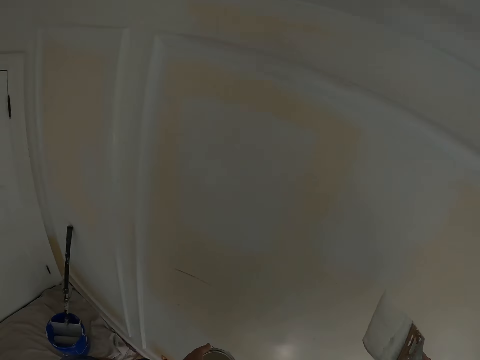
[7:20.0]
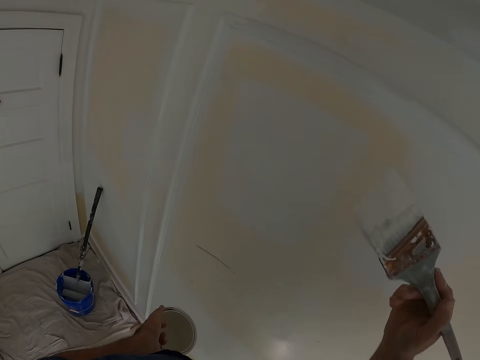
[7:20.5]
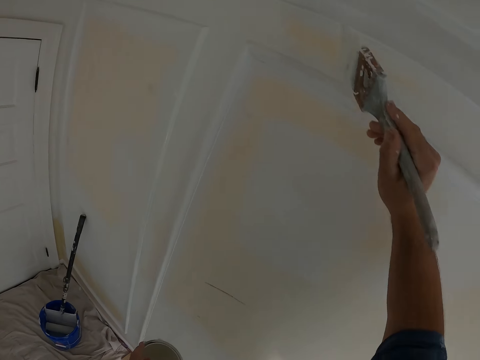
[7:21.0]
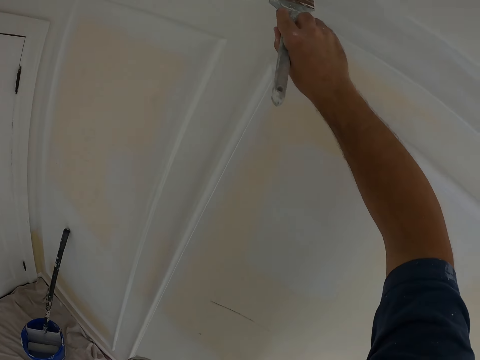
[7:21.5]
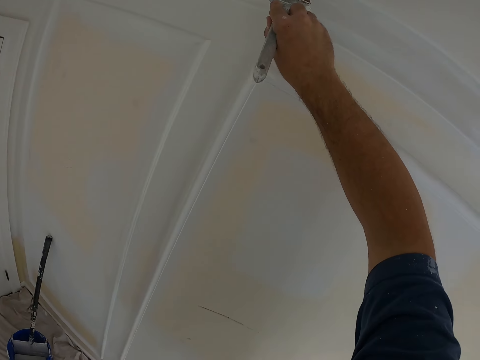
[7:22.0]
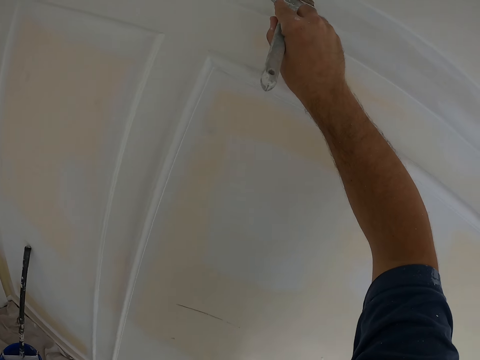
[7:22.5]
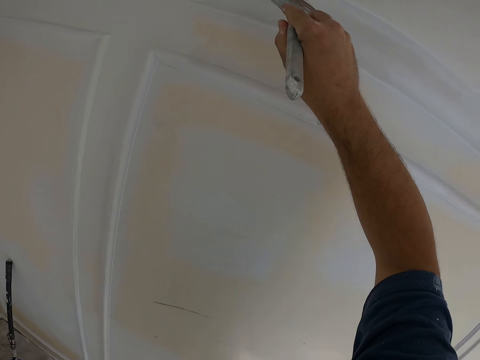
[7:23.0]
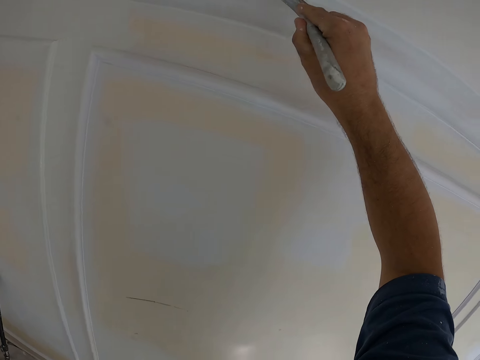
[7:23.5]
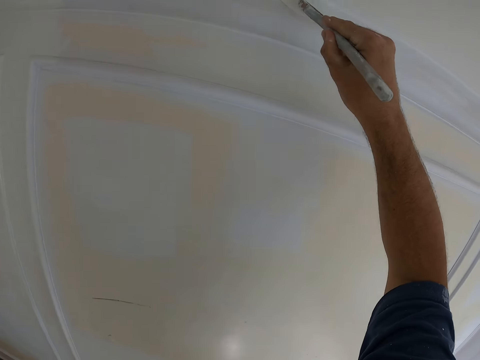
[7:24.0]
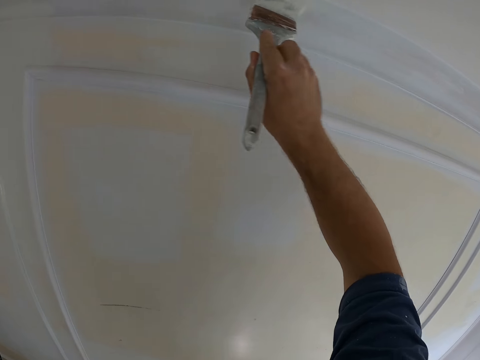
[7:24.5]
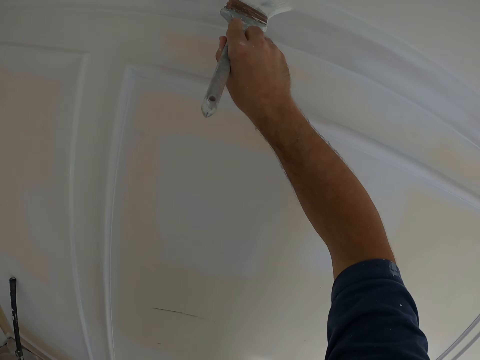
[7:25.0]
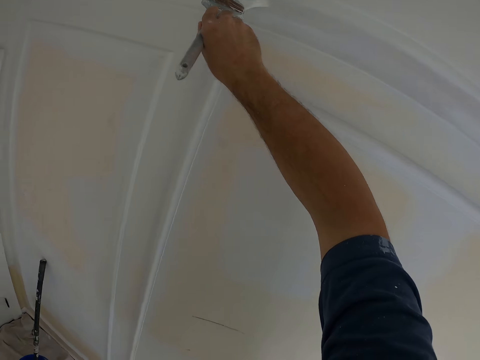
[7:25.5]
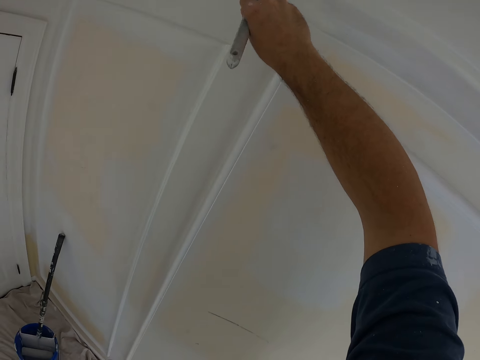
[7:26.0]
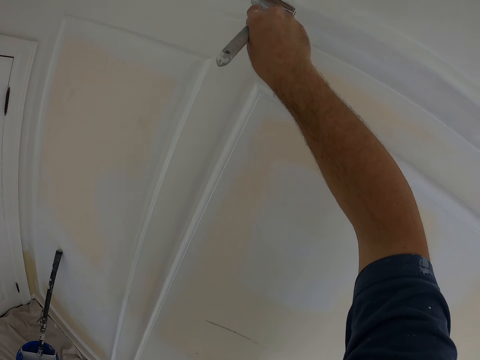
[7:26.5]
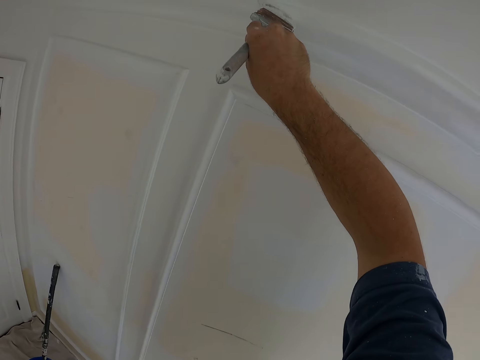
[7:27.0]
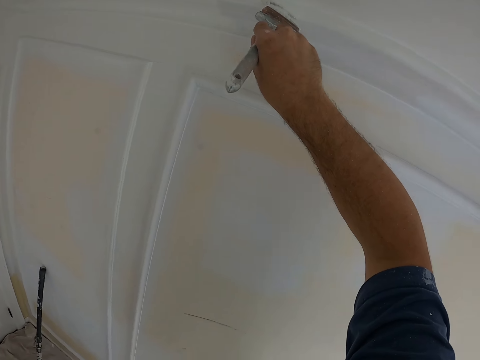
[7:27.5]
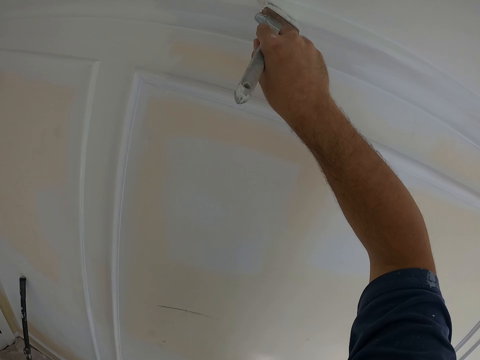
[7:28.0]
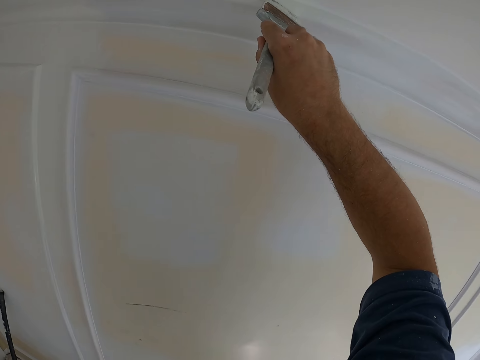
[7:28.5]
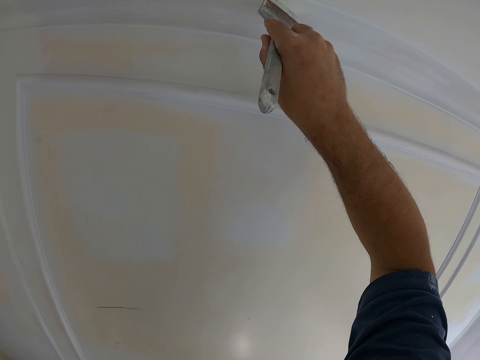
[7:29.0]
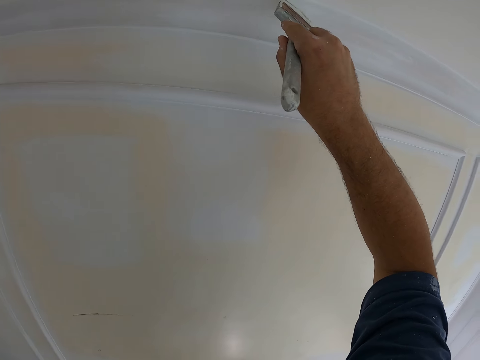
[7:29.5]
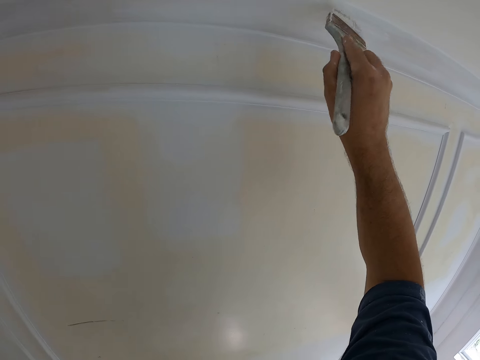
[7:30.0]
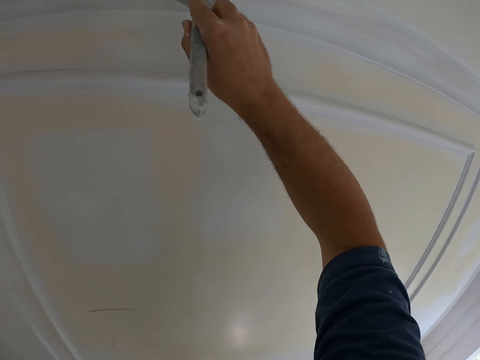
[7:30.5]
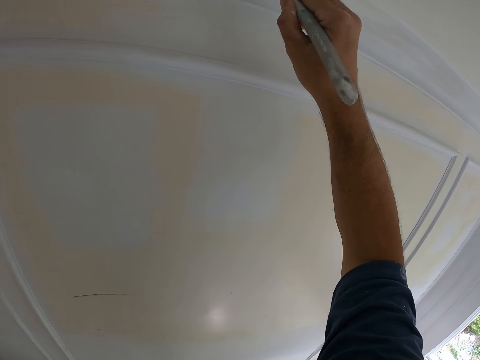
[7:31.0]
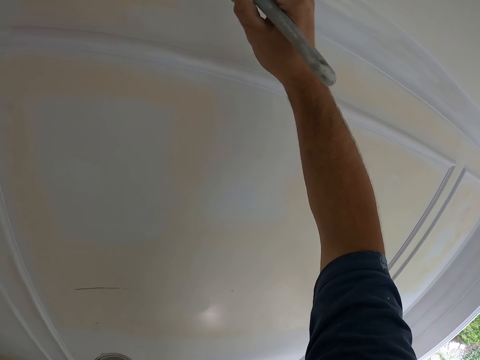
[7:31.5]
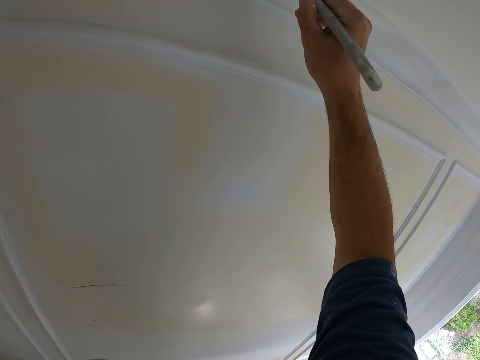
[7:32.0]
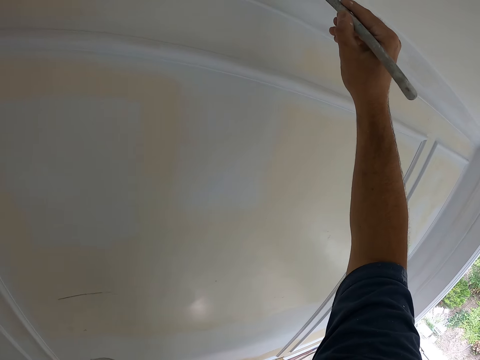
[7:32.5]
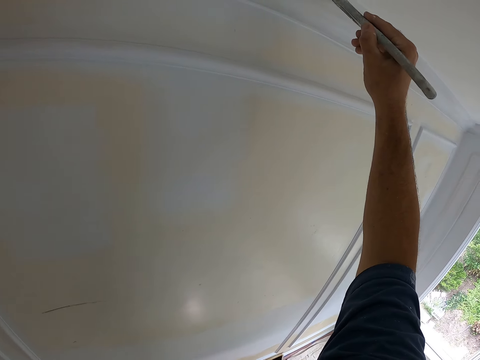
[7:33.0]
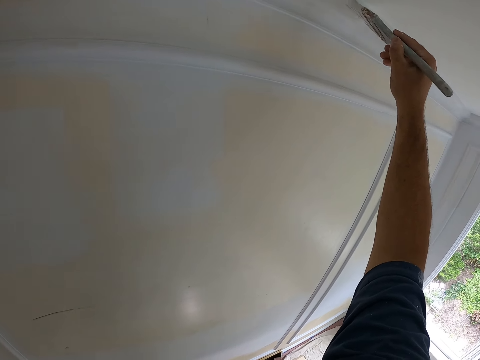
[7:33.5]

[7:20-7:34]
The camera wearer paints the wall.

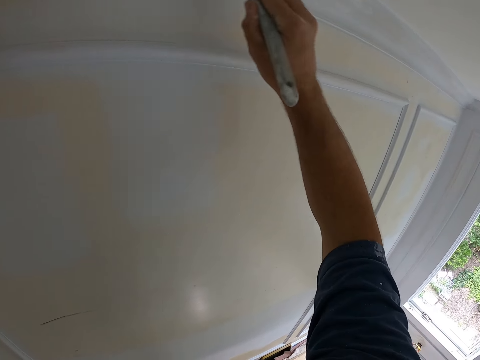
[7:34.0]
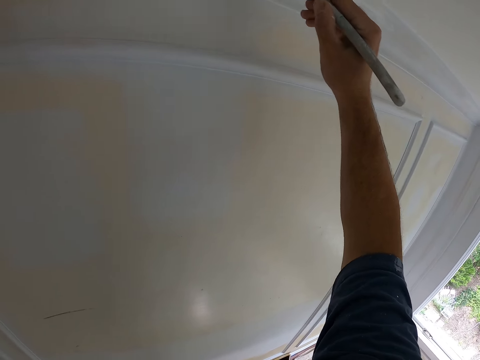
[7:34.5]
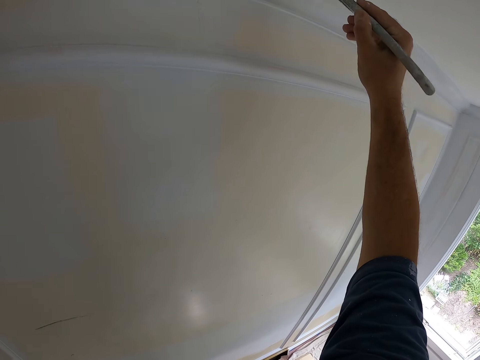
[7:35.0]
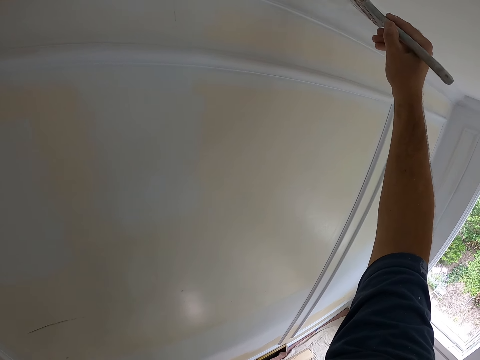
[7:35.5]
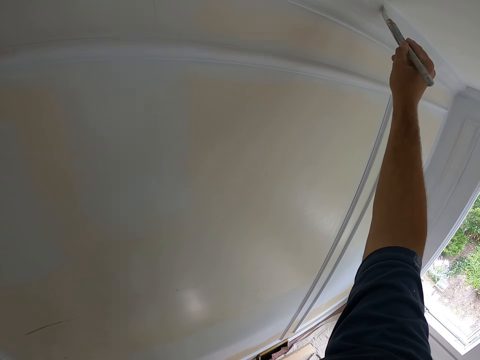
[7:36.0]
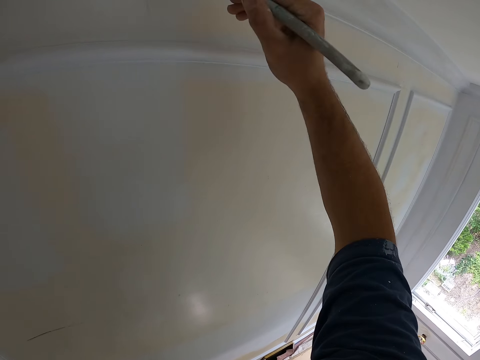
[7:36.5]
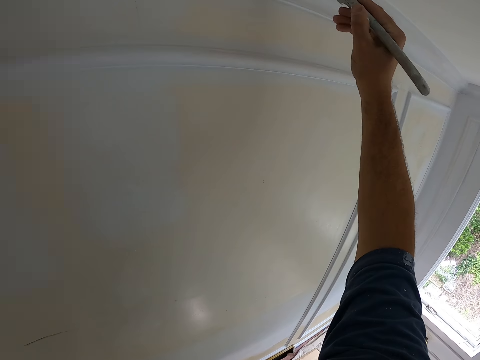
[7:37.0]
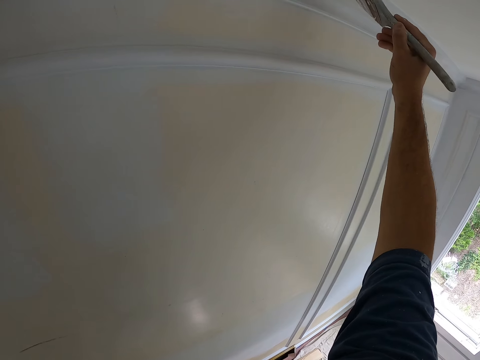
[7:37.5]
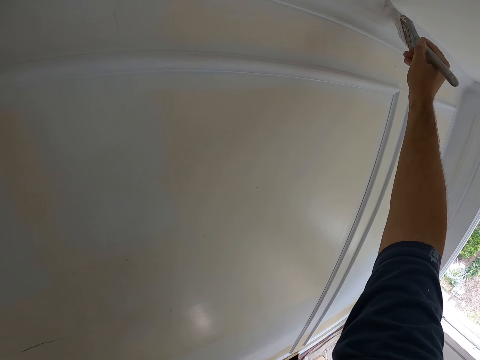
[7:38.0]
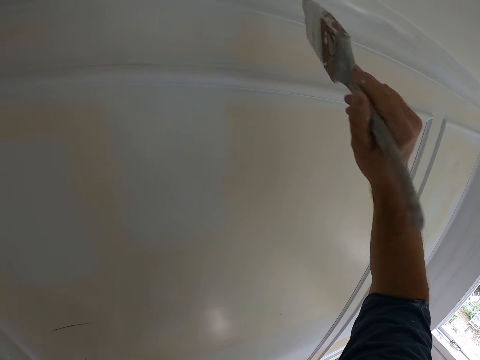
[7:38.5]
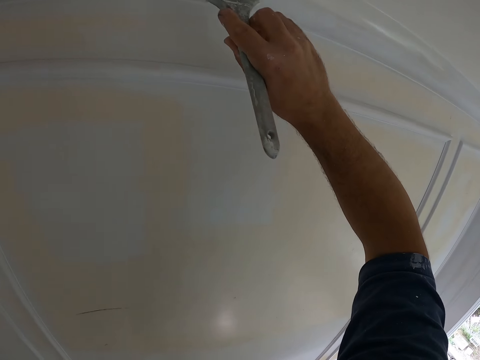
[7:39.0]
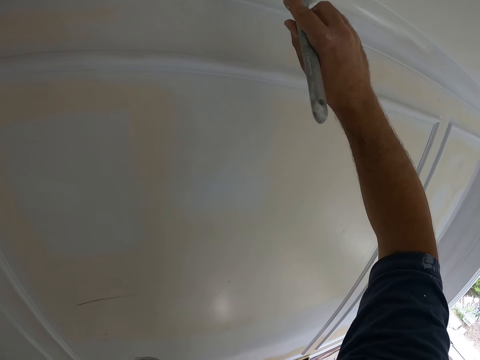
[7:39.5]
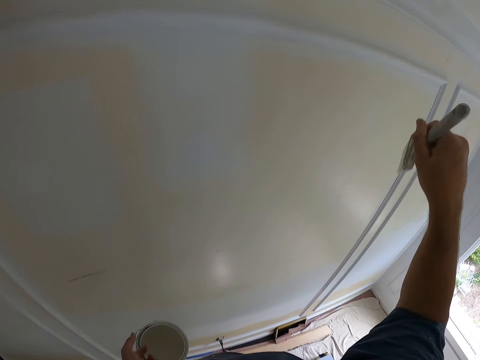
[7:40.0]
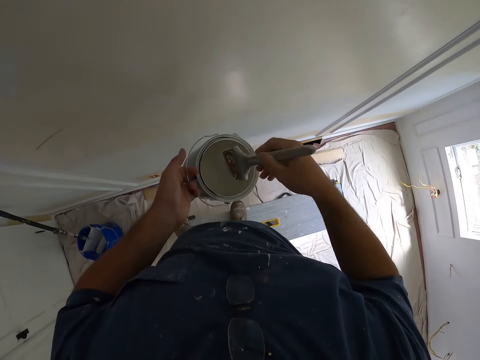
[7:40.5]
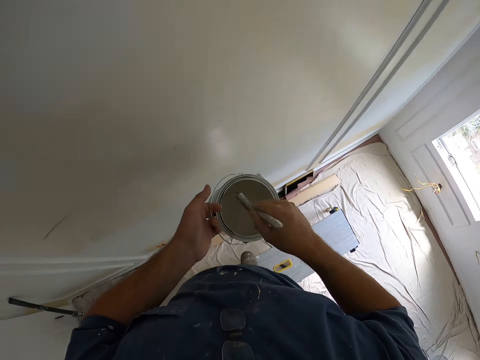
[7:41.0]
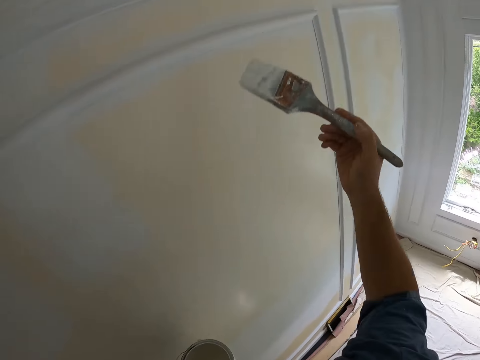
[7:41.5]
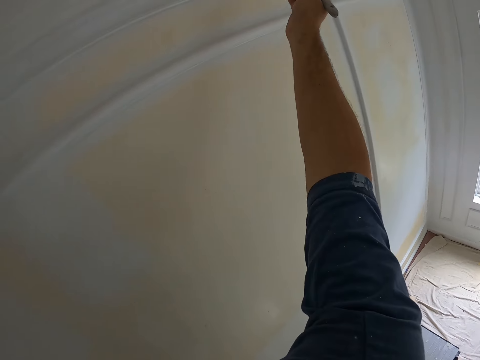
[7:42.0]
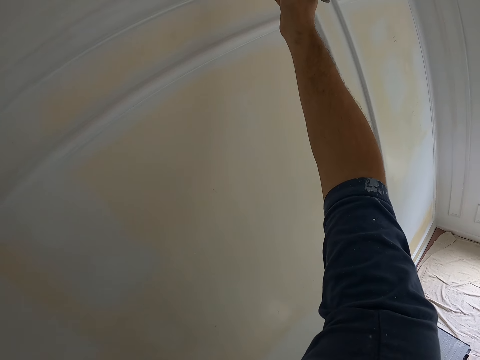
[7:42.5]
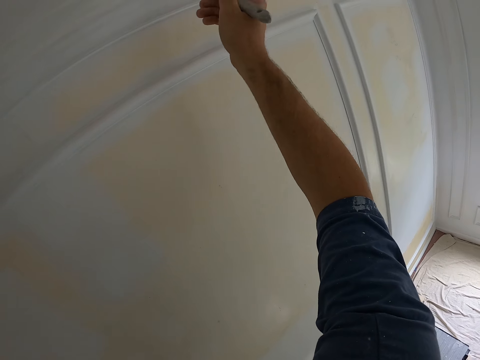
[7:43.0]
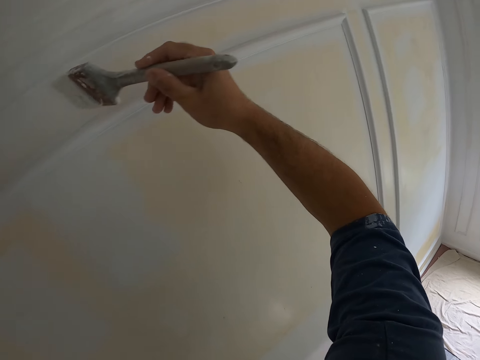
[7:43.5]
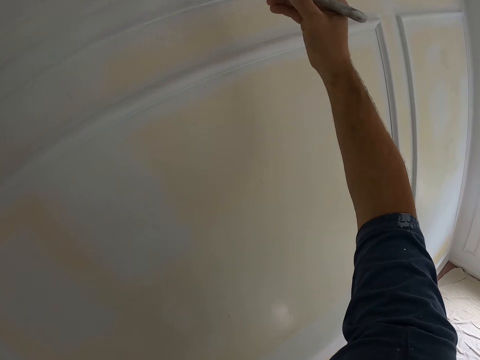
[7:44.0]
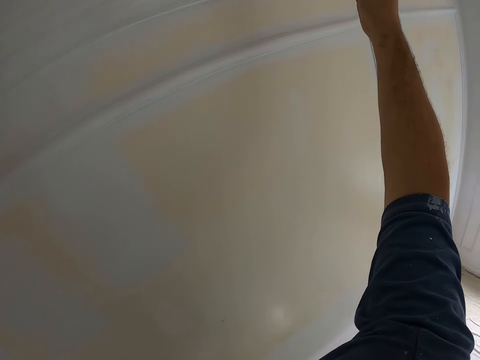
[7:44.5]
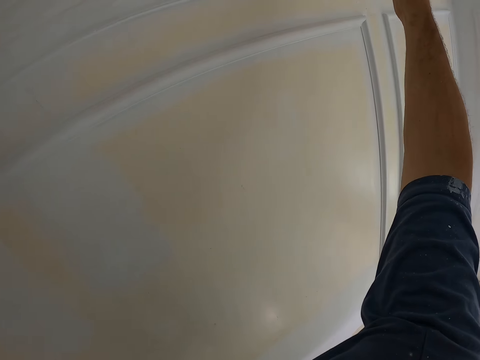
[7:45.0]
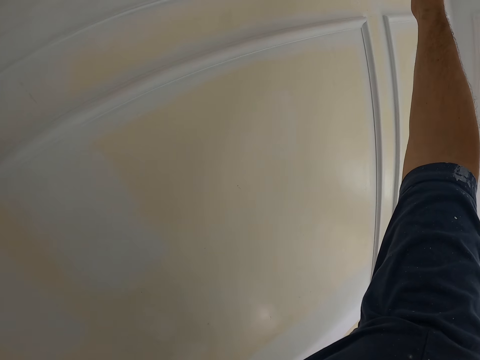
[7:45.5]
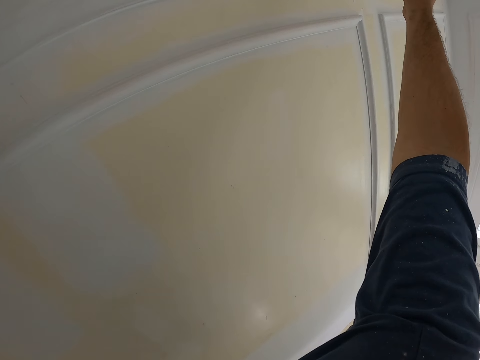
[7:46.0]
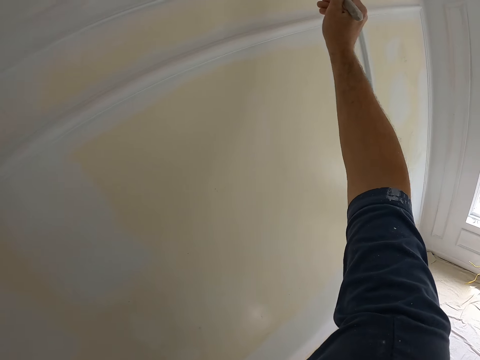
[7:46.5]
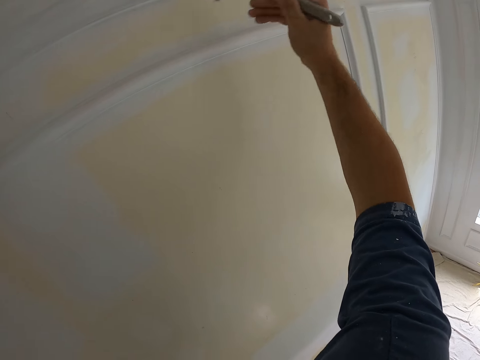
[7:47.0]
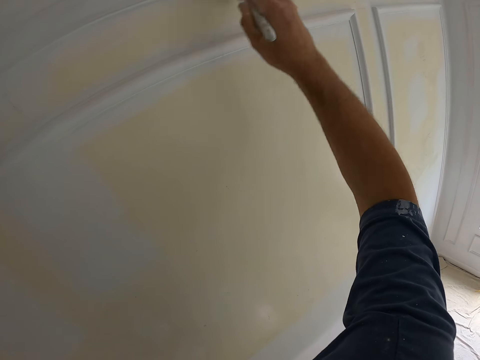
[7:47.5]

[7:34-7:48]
The camera wearer puts the painting brush in the paint can. They paint the wall.
